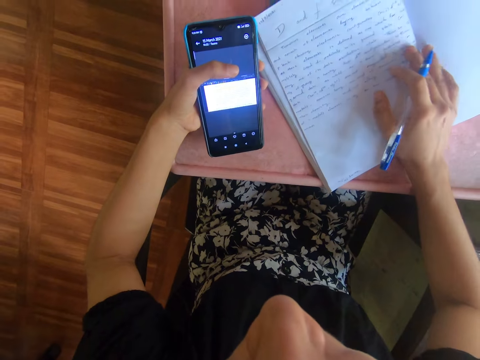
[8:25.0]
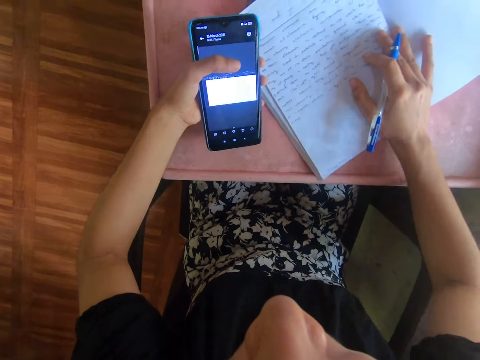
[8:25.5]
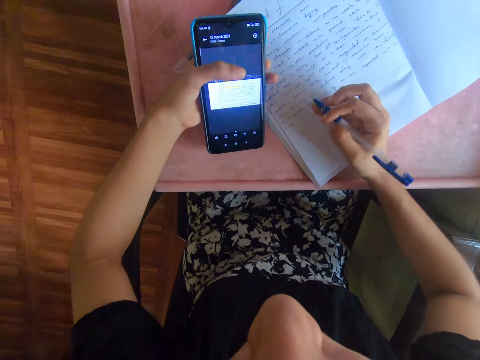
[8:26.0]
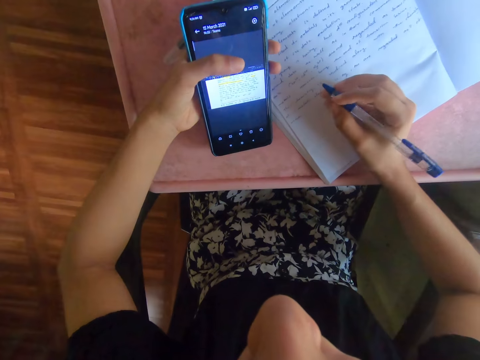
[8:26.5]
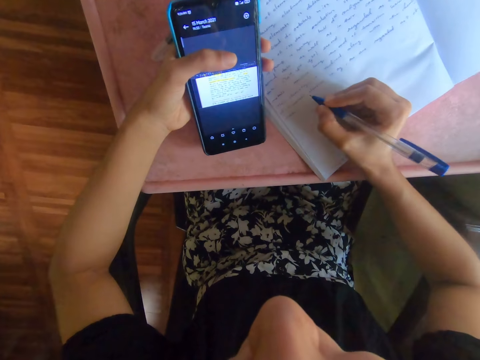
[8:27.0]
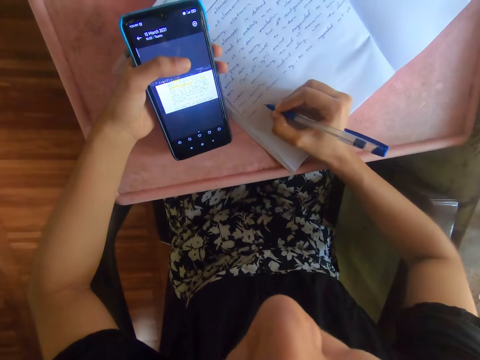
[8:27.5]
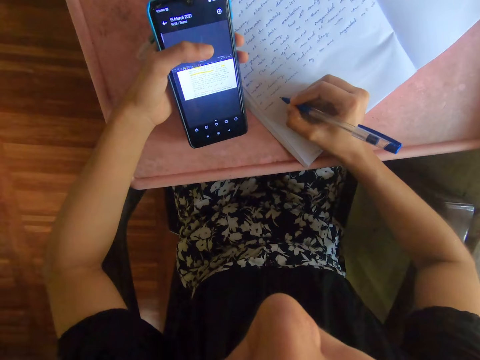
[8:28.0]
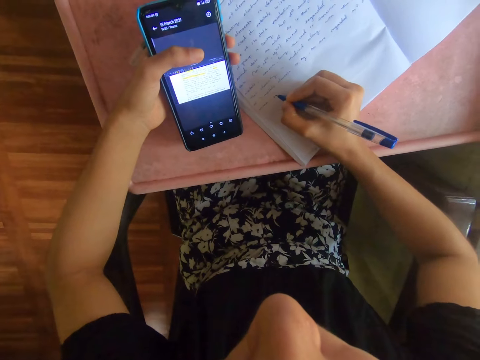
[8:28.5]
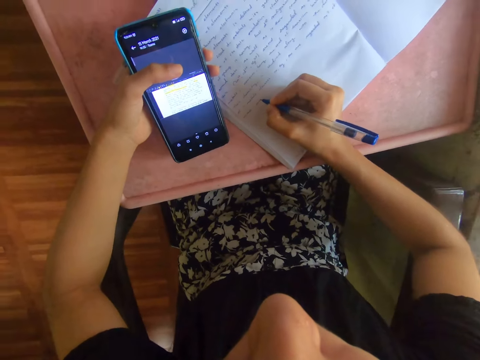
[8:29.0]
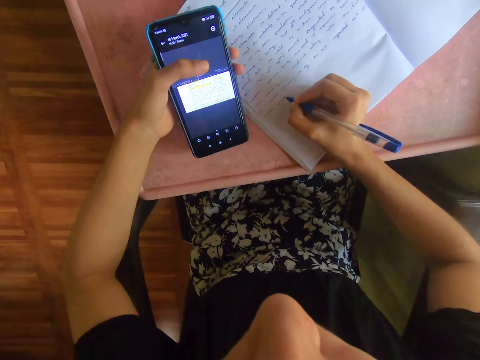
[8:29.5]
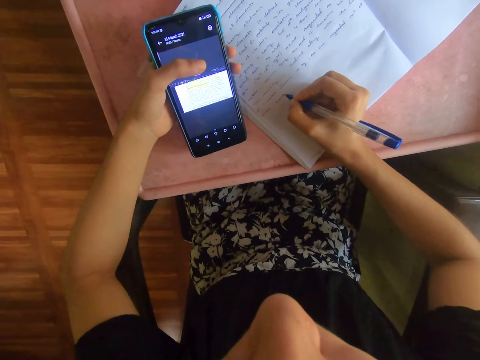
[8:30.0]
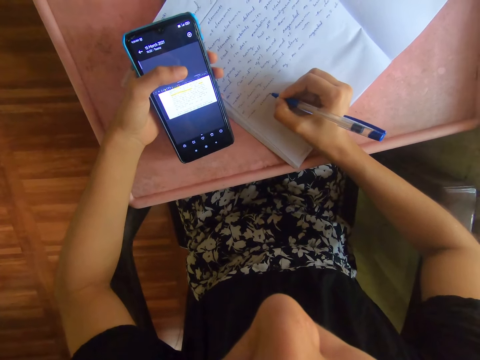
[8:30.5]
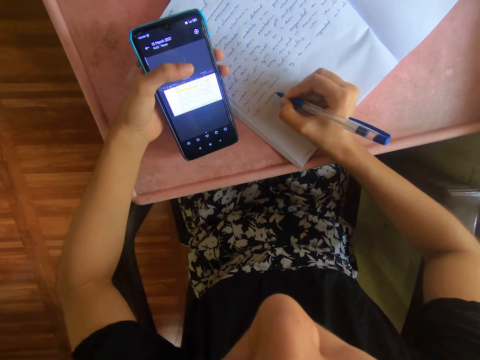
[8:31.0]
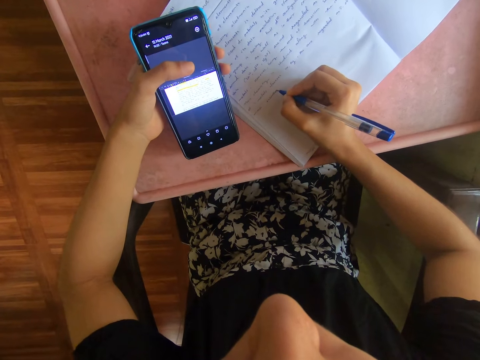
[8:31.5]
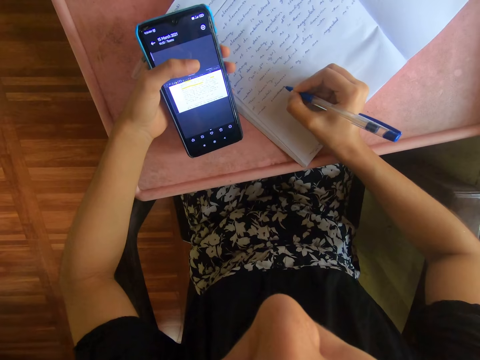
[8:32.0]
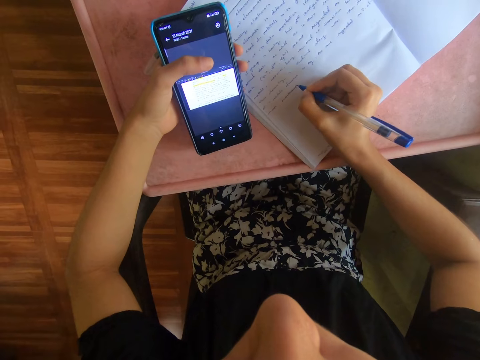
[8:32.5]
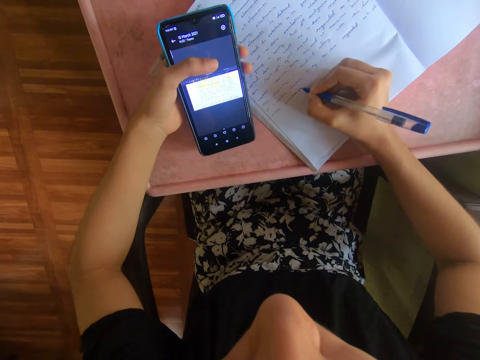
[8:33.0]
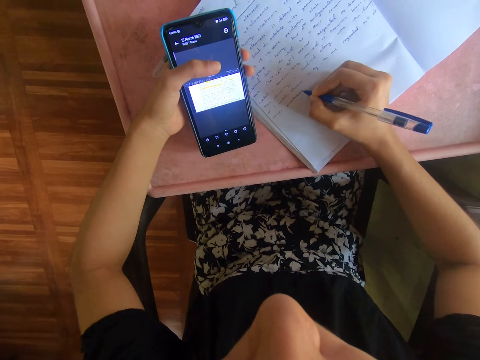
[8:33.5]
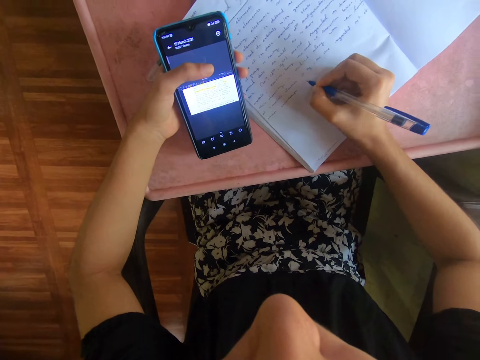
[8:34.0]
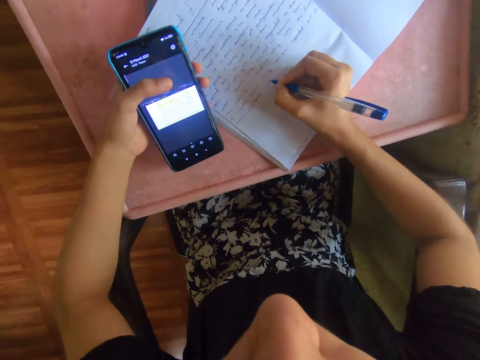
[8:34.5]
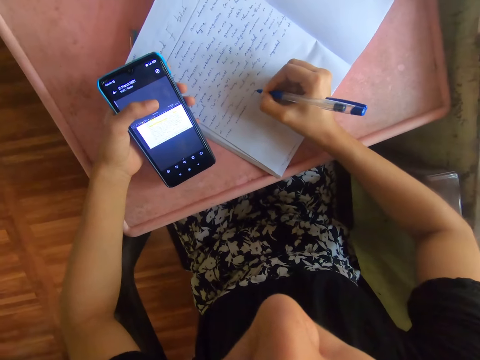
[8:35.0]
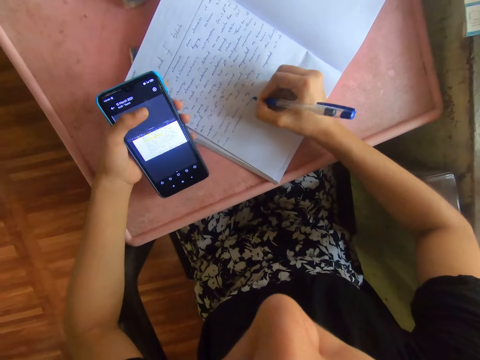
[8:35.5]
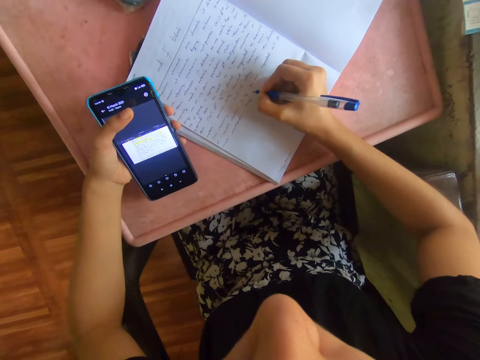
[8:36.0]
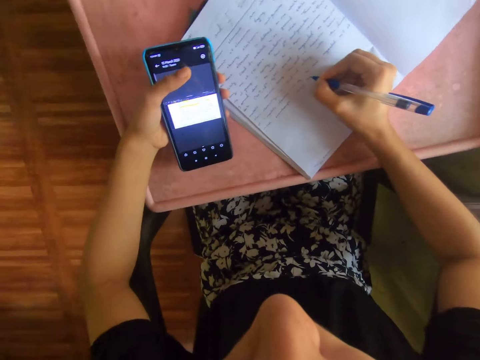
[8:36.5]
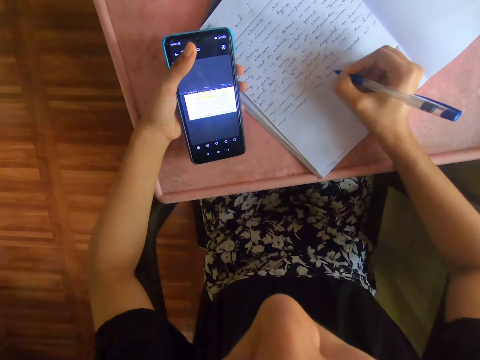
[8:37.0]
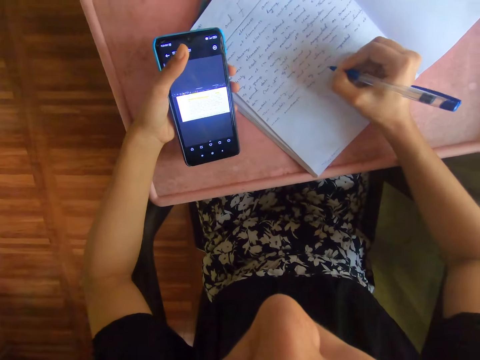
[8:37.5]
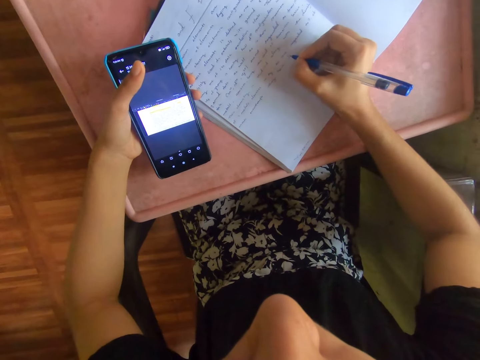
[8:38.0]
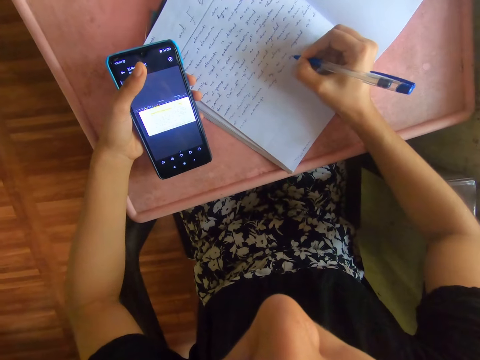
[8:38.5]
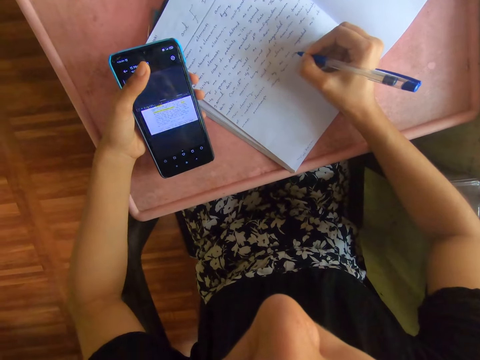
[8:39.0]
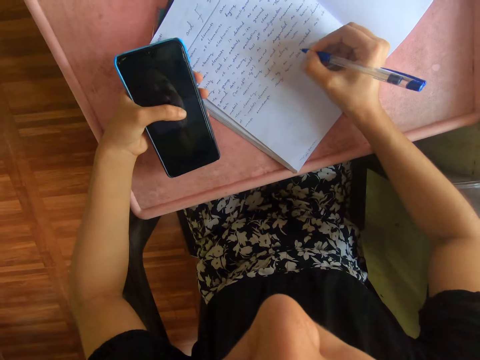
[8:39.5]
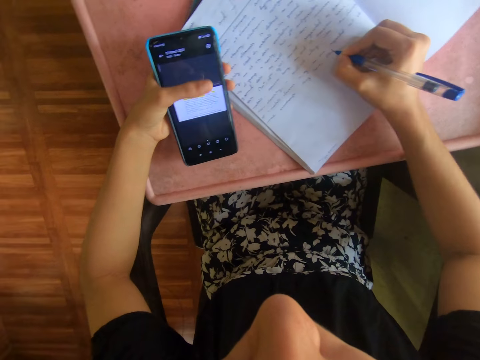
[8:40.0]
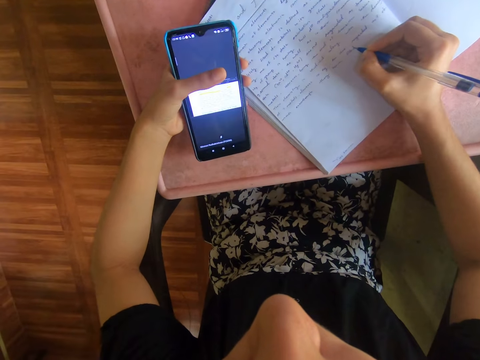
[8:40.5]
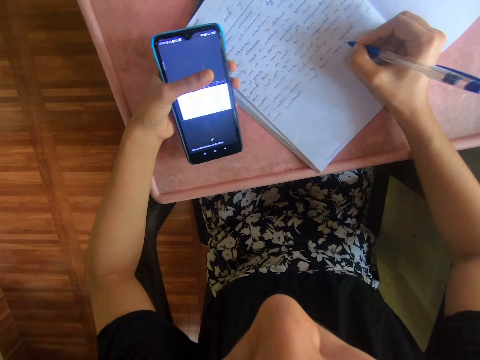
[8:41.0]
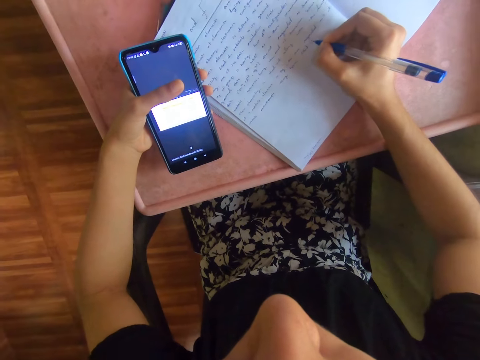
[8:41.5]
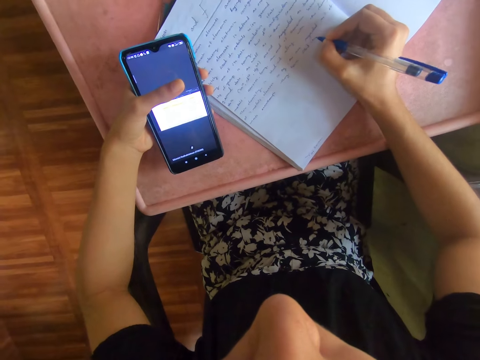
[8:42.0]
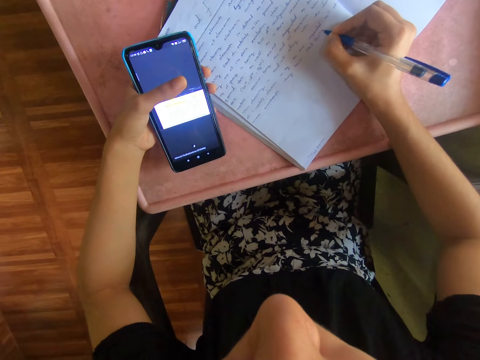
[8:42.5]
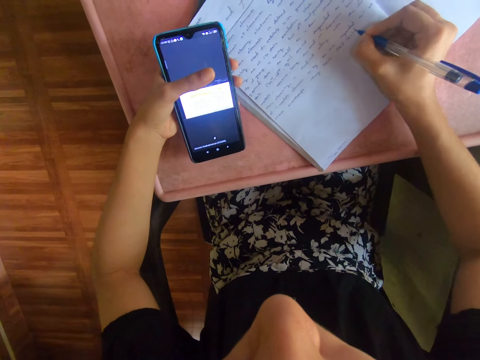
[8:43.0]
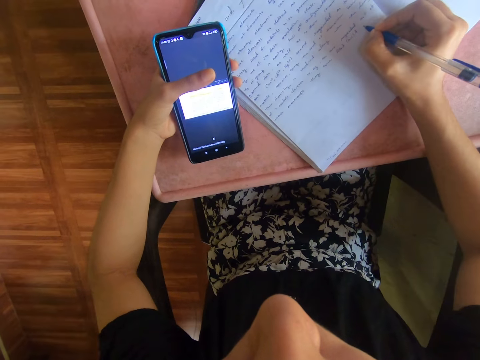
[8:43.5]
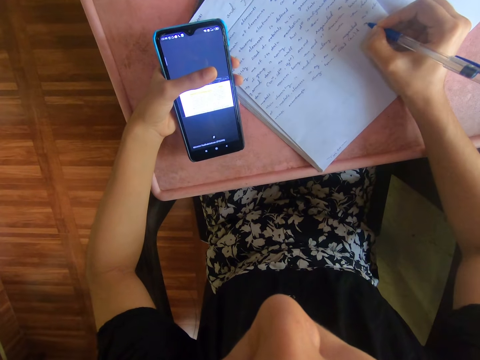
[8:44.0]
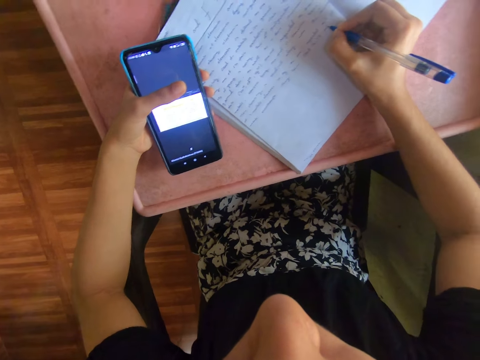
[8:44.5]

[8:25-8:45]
The camera wearer shifts the book on the table with her right hand. She writes on the book with the pen in her right hand. She operates the phone with her left hand.

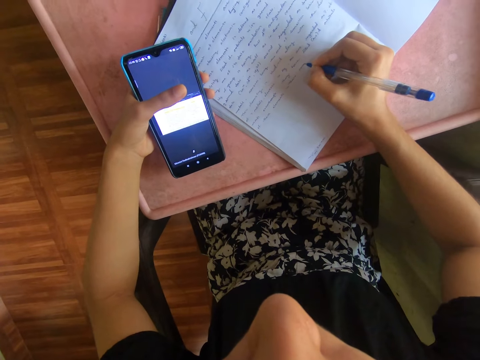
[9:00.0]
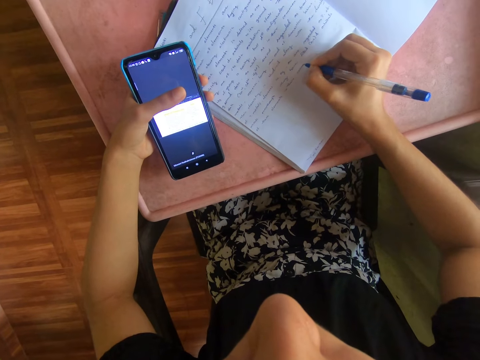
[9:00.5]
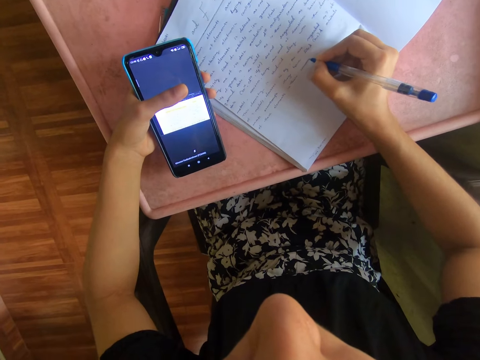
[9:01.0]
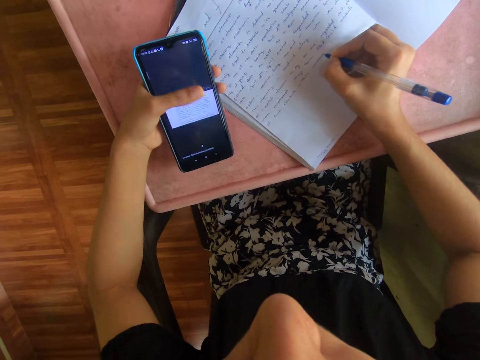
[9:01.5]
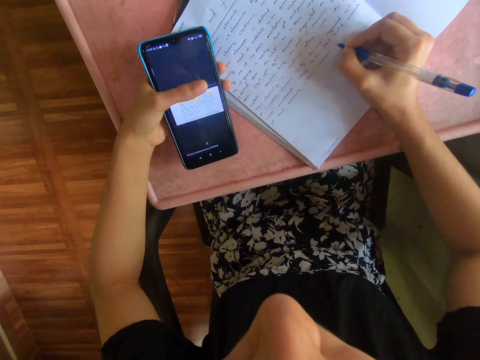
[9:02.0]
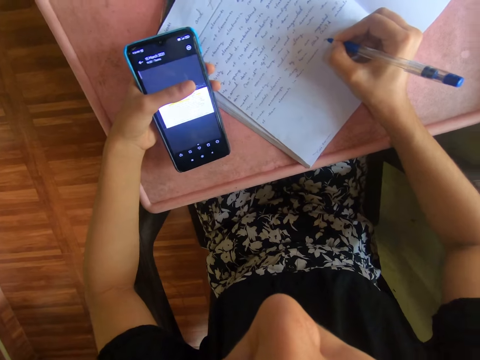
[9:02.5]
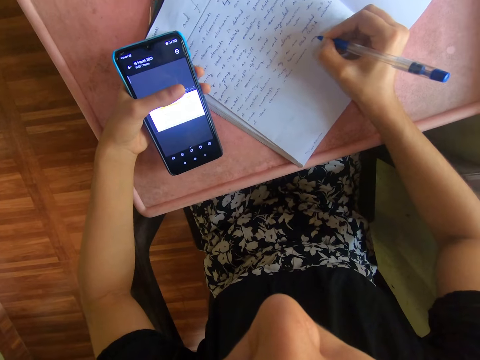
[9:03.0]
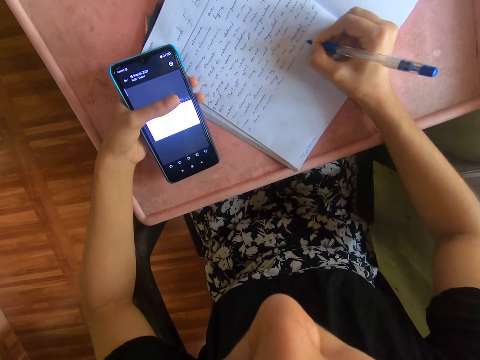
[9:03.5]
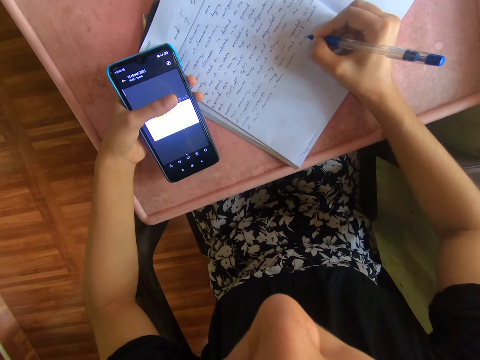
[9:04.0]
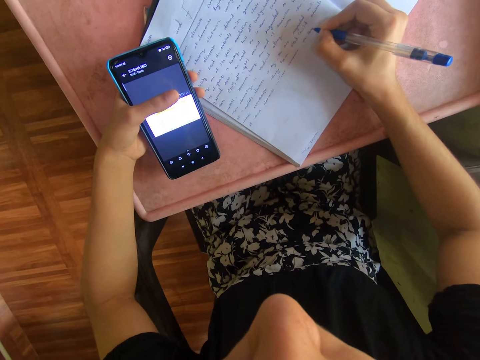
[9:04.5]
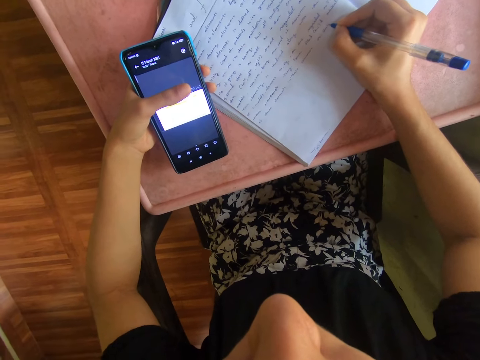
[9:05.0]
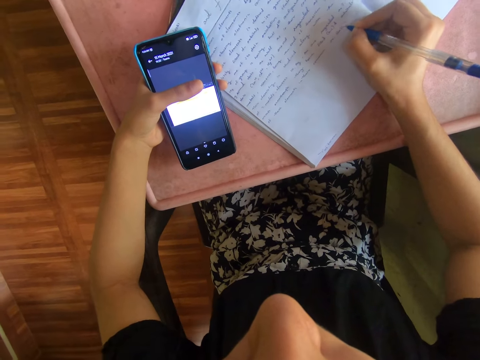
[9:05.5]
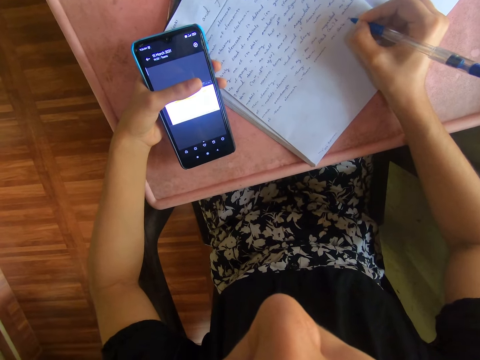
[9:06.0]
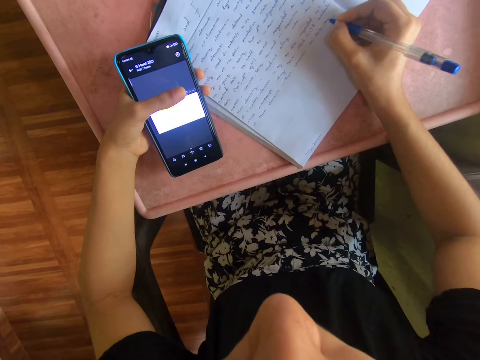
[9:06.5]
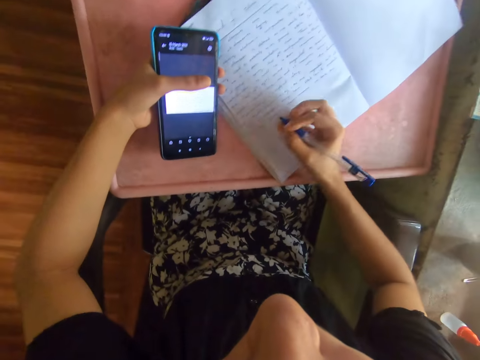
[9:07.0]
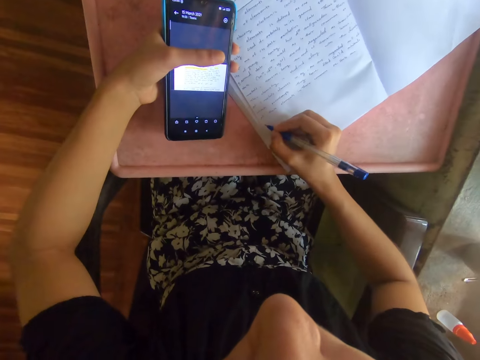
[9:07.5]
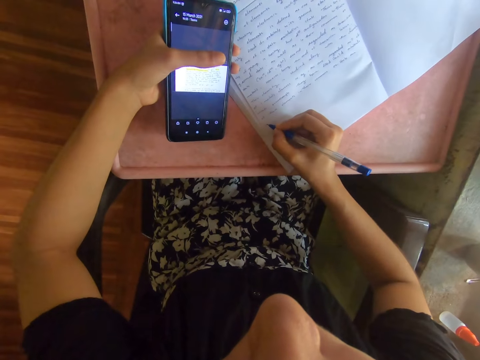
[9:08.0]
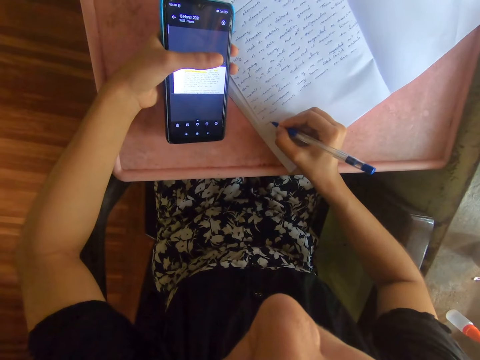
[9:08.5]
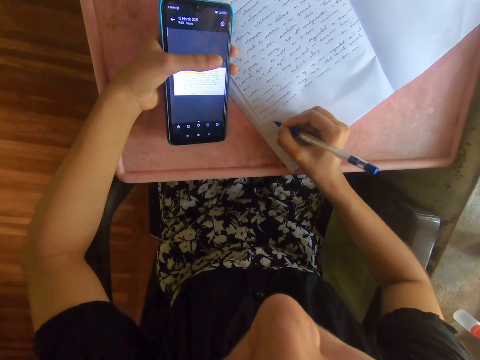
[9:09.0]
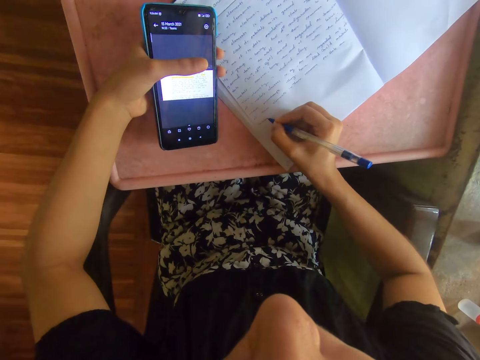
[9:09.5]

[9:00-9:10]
The camera wearer operates the phone with her left hand.
